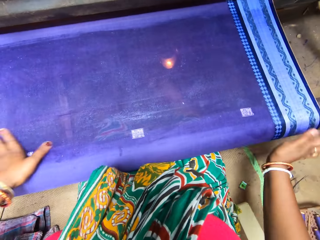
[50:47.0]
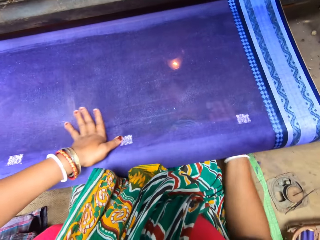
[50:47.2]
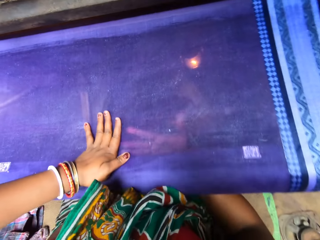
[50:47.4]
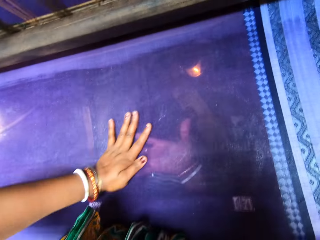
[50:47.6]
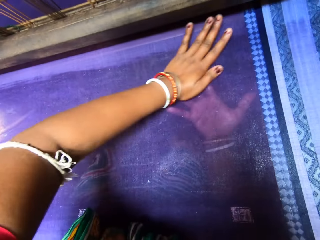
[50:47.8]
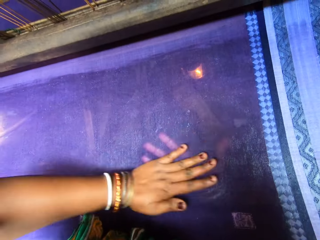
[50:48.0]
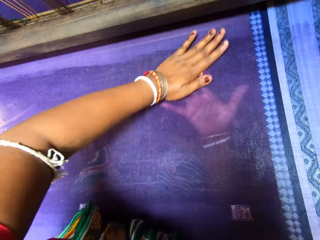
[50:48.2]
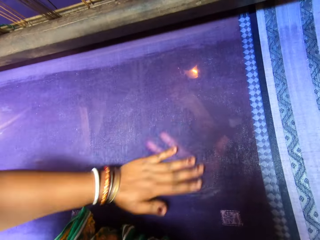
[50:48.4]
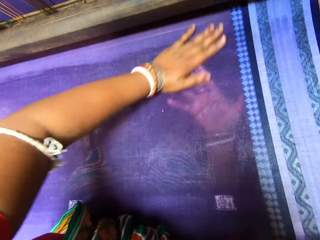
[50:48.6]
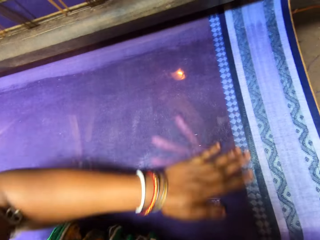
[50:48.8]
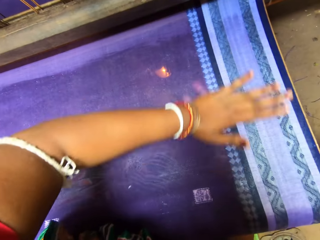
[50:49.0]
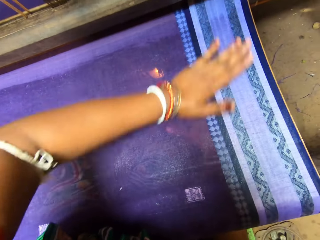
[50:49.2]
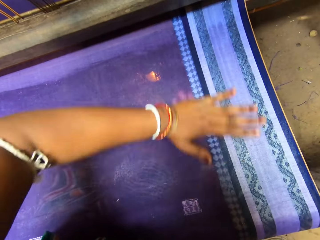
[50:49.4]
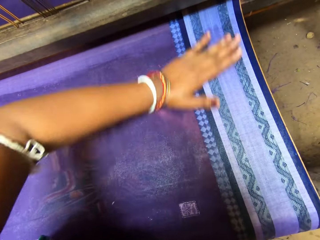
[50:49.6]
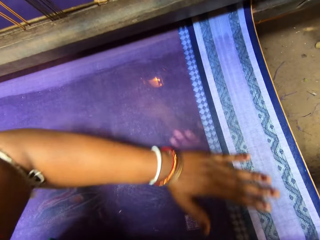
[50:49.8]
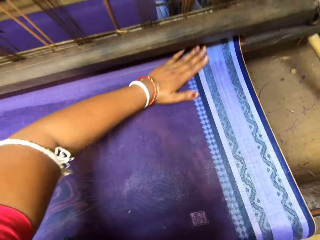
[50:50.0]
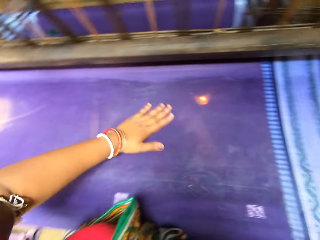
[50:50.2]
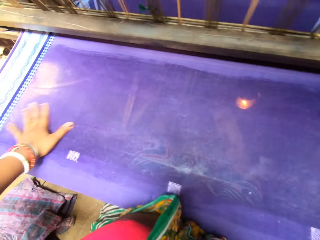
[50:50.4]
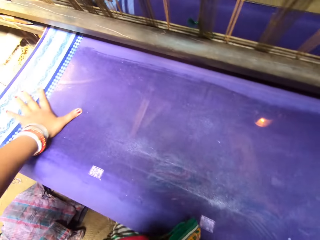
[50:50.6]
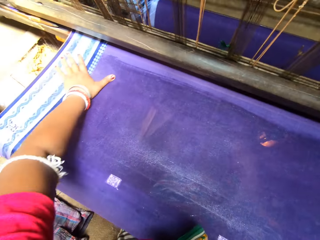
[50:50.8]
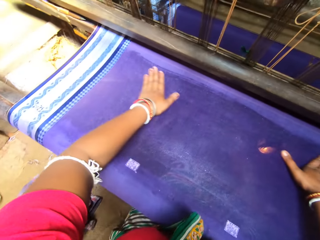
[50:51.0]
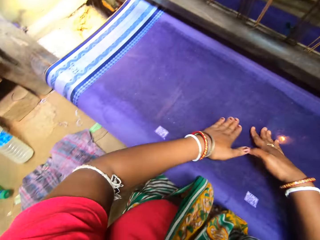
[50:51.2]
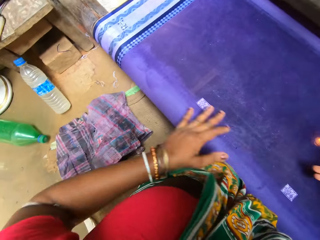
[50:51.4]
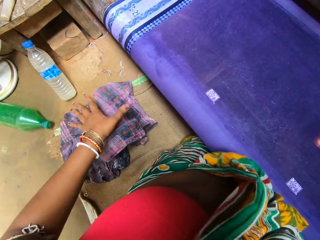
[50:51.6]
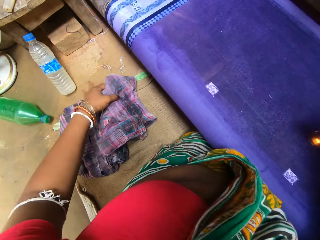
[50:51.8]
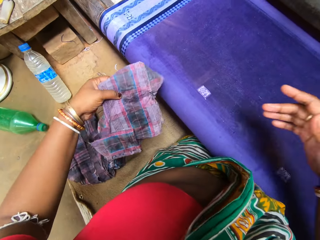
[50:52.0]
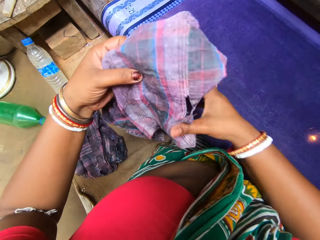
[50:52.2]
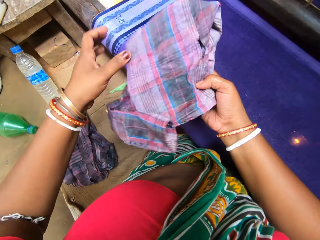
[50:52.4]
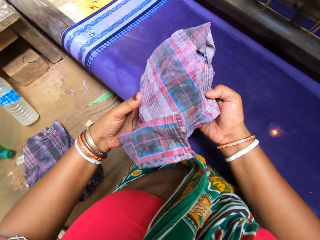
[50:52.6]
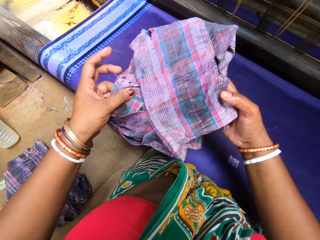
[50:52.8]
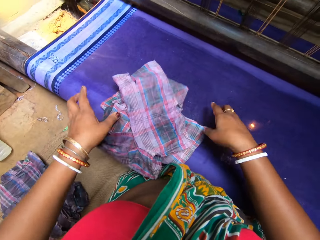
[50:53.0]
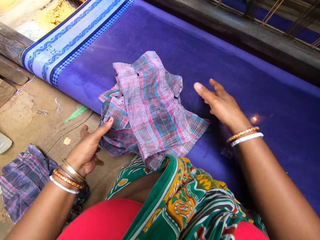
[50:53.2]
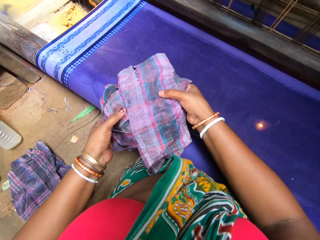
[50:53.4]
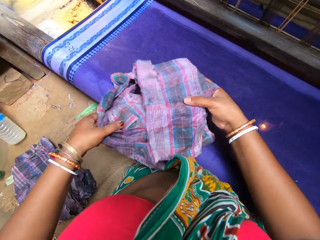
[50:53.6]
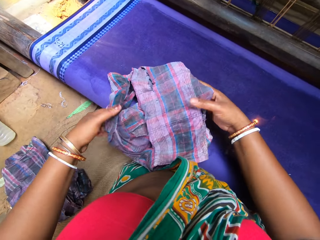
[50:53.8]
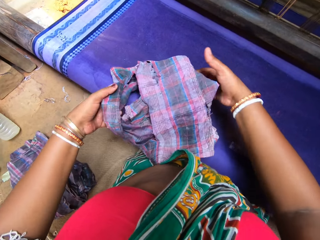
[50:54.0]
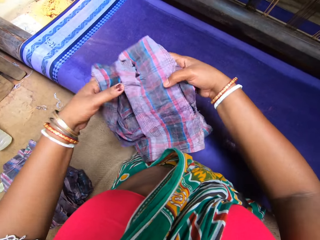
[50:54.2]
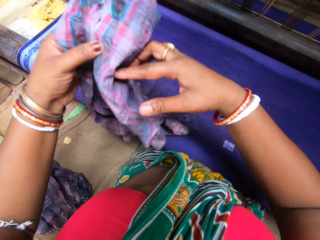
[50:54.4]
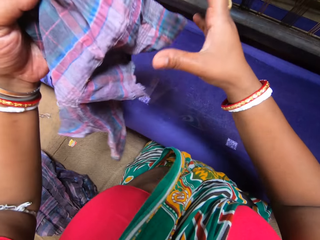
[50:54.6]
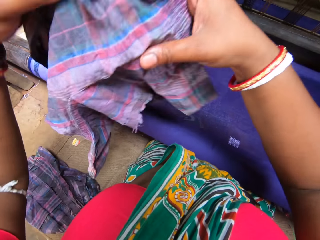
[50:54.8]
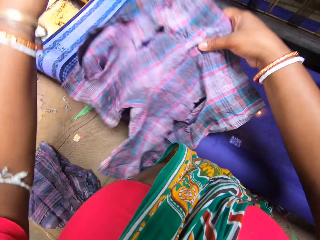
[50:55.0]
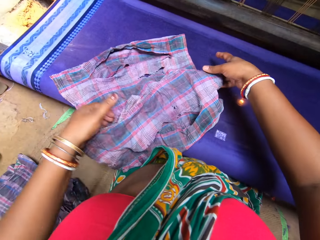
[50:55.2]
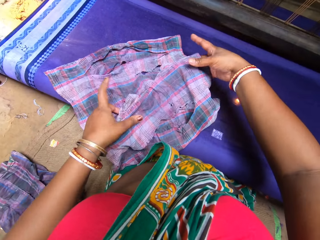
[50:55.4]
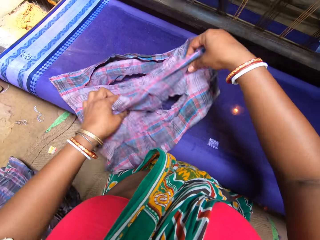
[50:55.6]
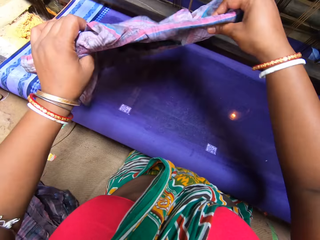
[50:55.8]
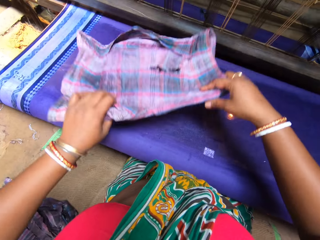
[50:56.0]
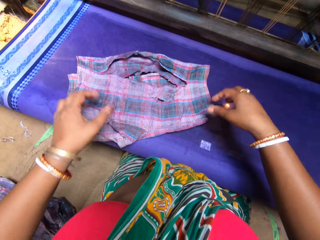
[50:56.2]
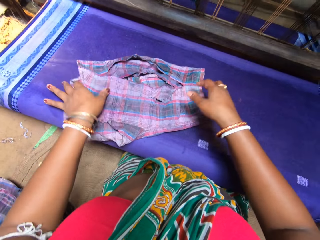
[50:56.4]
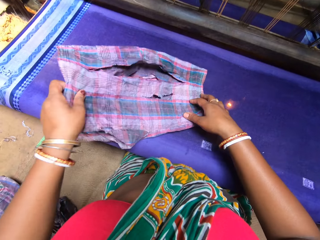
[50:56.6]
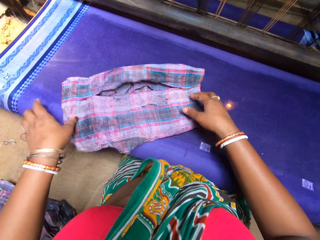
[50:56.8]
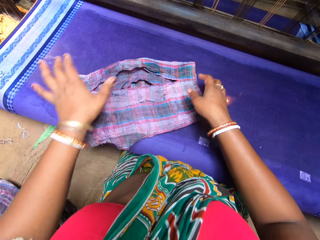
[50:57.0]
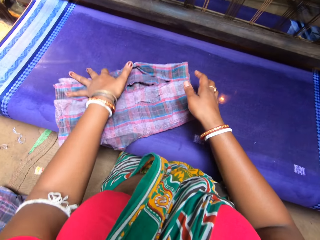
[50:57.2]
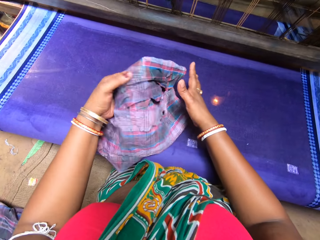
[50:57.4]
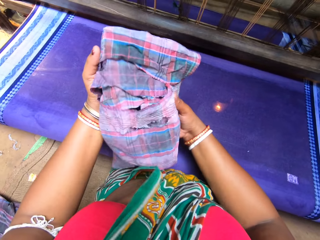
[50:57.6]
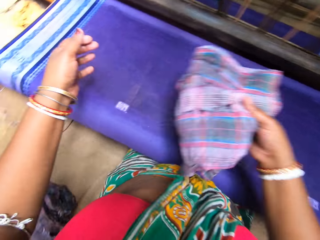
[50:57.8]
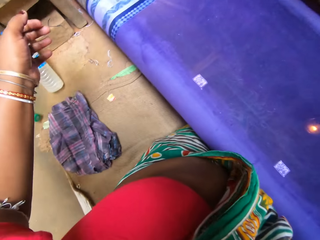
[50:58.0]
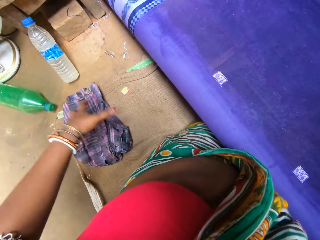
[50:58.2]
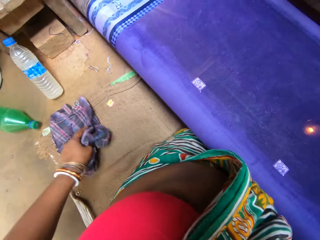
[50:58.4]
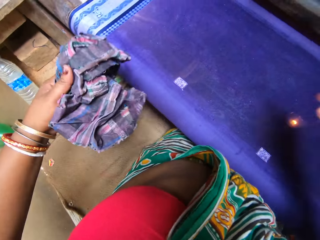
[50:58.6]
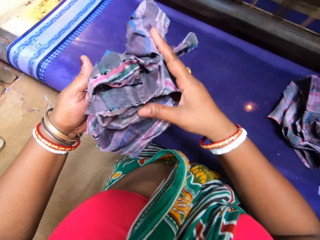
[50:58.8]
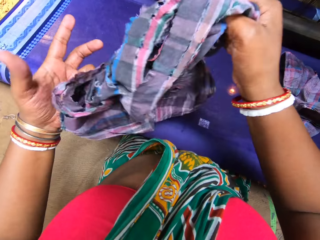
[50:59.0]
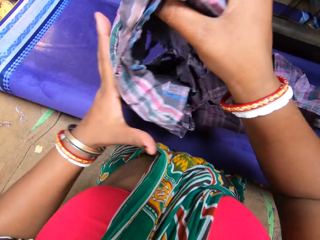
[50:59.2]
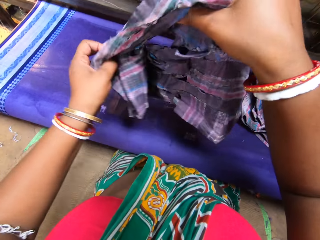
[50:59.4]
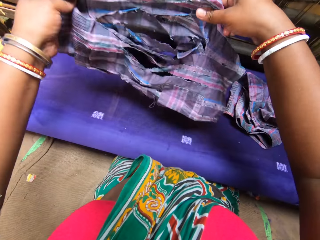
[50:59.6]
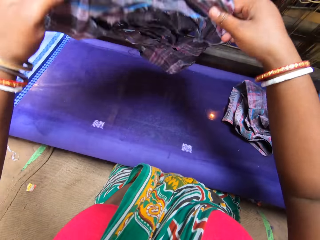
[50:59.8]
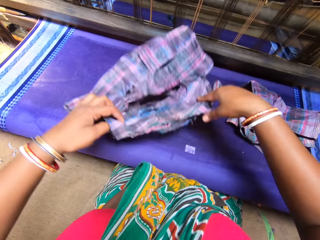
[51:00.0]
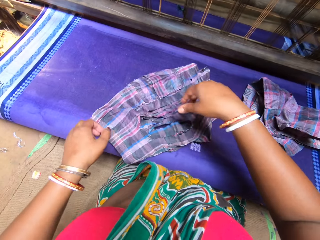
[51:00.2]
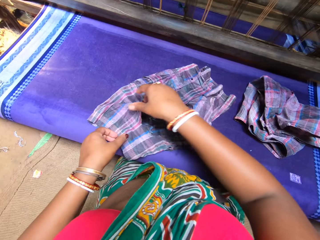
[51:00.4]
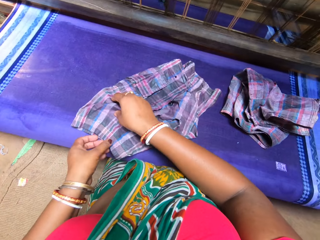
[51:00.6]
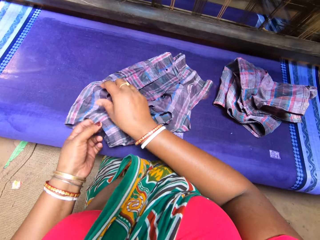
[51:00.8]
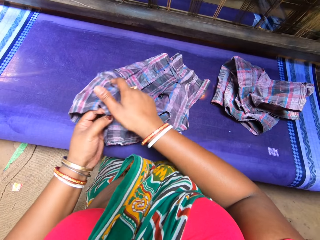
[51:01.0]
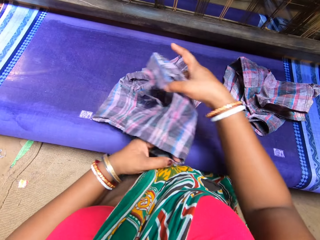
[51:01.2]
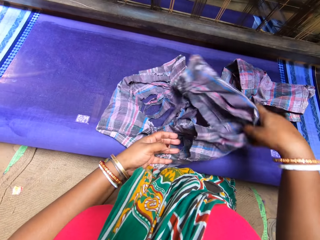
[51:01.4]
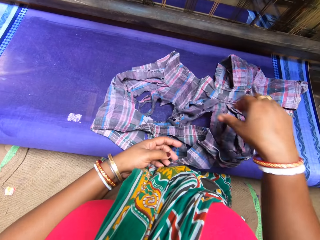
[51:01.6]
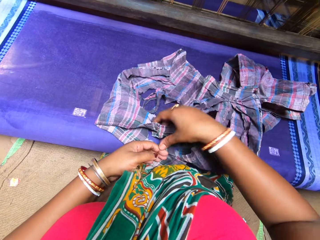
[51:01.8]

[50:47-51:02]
The camera wearer picks up the cloth from the ground with her left hand. She drops the cloth on the fabric with both hands. She holds the cloth with the other hand. She holds the cloth. She unfolds the cloth on the fabric with both hands. She holds the cloth. She drops the cloth. She folds the cloth on the fabric with both hands. She drops the cloth. She aligns the cloth. She picks up the cloth. She holds the cloth in her right hand. She picks up the cloth from the ground with her left hand. She unfolds the cloth with both hands. She holds the cloth with the other hand. She drops the cloth on the fabric with both hands. She cleans both hands with the cloth. She unfolds the cloth.

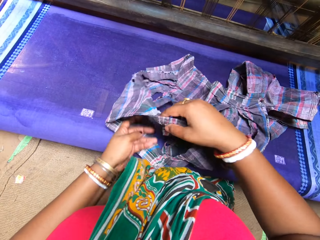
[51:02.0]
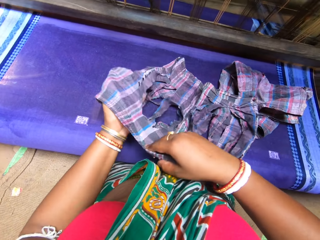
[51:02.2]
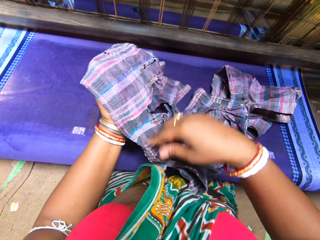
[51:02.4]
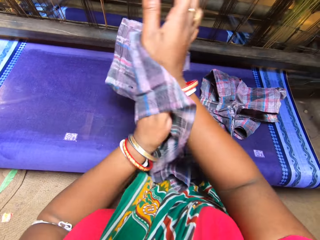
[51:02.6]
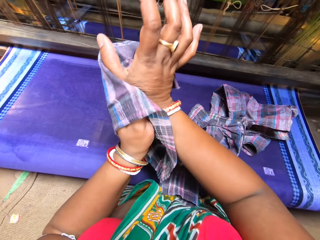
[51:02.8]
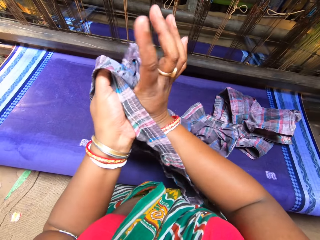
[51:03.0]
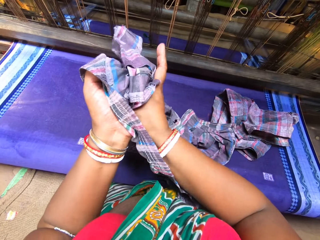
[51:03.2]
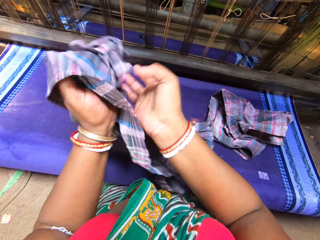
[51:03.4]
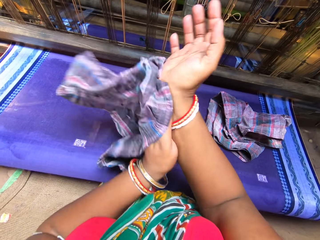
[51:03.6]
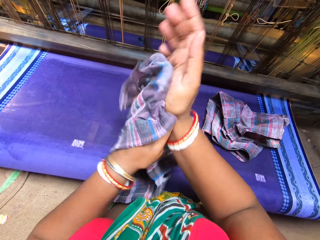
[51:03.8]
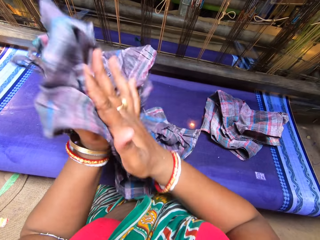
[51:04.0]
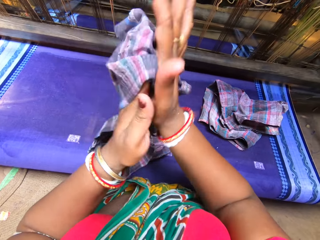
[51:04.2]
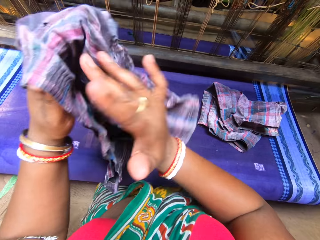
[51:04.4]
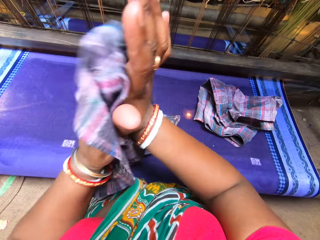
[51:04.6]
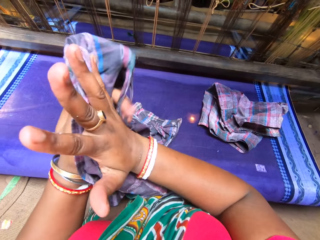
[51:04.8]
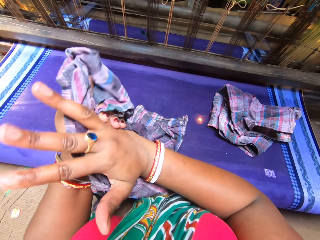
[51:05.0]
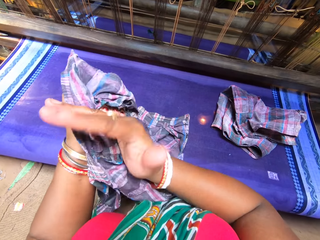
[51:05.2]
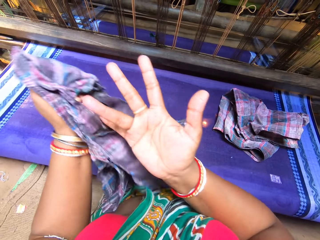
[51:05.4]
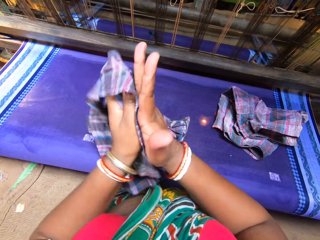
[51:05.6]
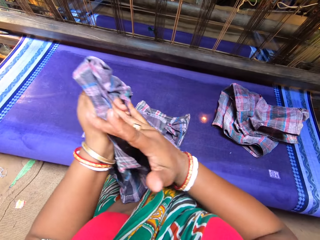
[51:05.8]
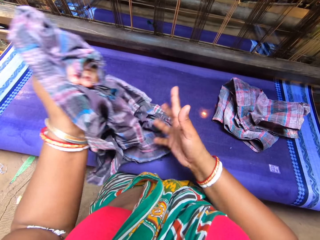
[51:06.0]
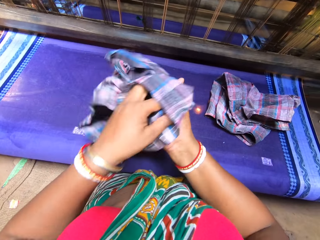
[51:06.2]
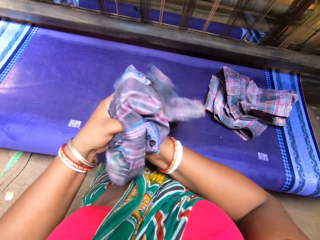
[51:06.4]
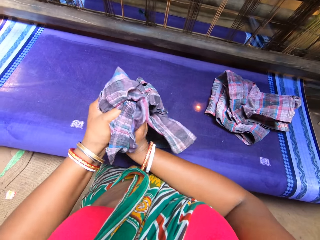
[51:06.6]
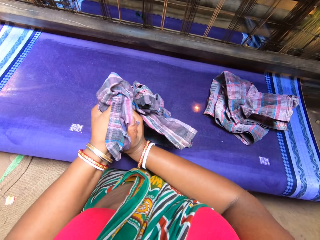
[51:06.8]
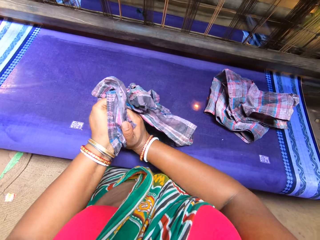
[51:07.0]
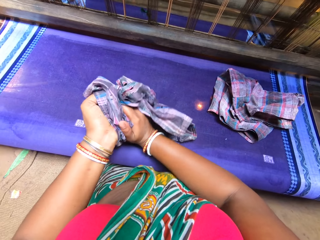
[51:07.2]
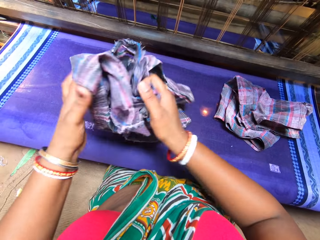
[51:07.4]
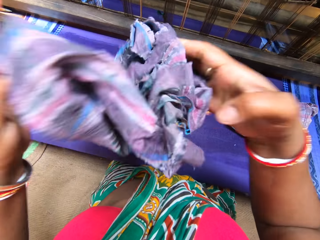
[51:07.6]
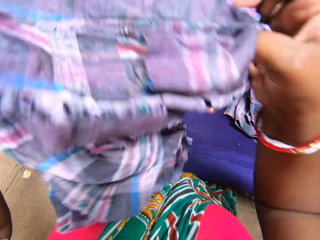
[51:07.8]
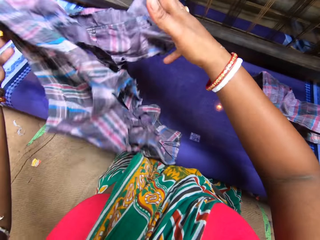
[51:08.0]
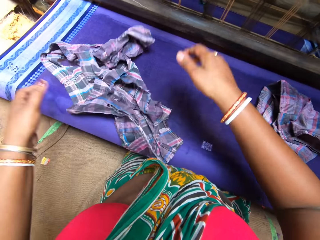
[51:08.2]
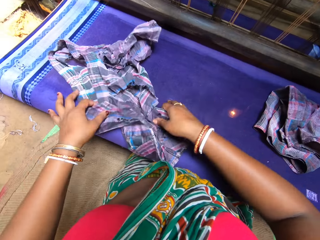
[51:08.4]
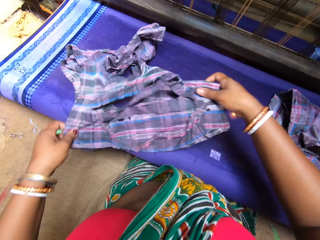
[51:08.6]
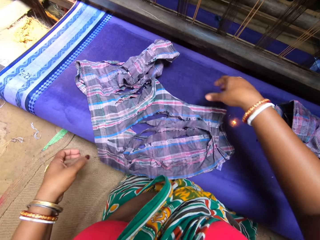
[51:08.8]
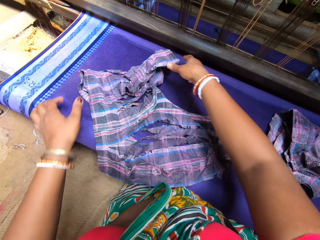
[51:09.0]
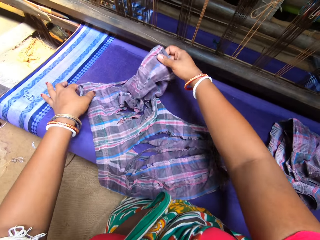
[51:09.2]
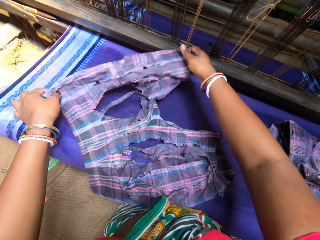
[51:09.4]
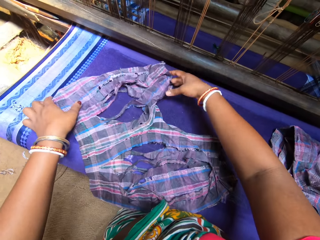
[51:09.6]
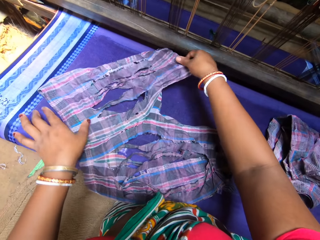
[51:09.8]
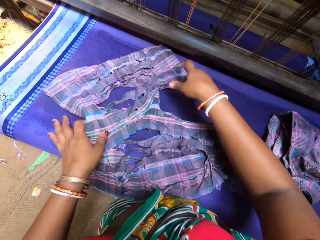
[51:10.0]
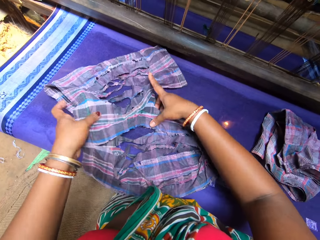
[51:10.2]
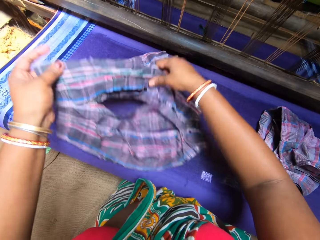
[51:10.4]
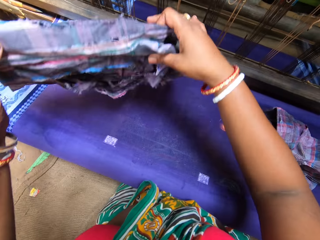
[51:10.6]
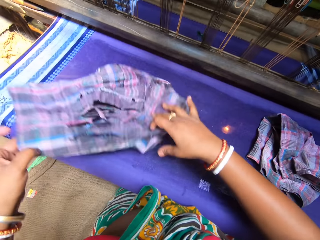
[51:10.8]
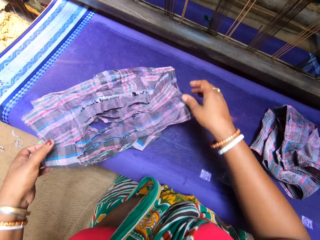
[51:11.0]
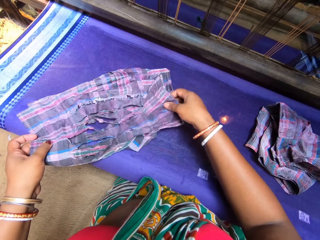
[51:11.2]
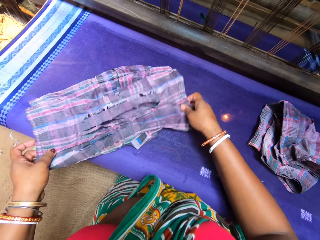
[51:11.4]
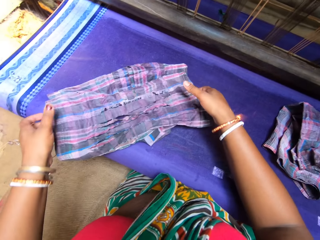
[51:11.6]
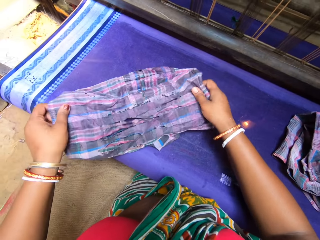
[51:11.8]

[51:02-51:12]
The camera wearer holds the cloth. They hold the cloth again. They wipe the hand. They drop the cloth on the fabric with both hands. They fold the cloth on the fabric with both hands. They align the cloth. They align the cloth again. They drop the cloth. They align the cloth.
